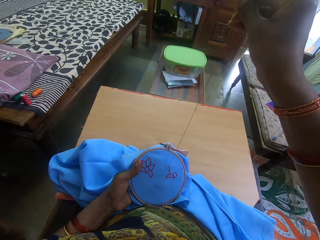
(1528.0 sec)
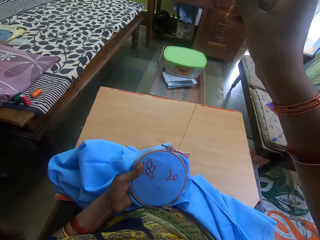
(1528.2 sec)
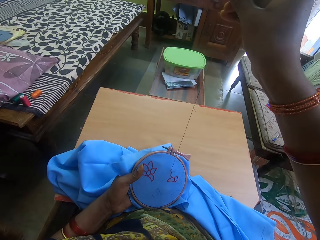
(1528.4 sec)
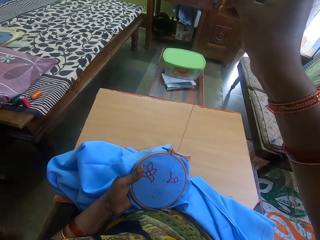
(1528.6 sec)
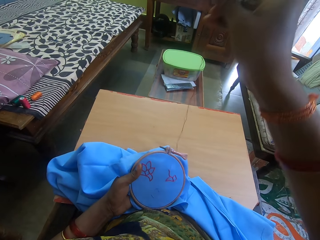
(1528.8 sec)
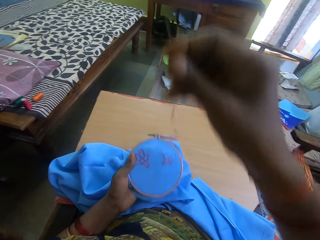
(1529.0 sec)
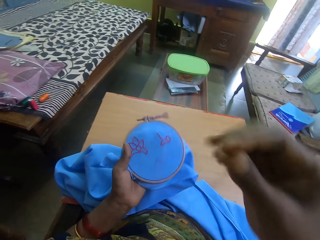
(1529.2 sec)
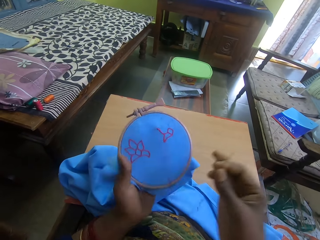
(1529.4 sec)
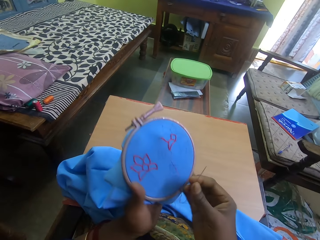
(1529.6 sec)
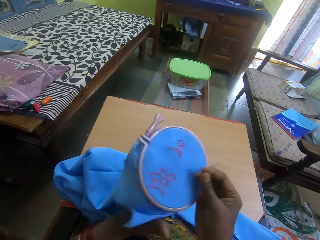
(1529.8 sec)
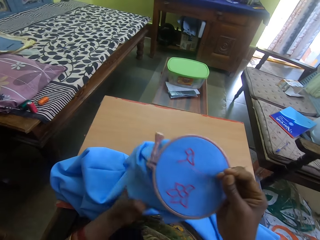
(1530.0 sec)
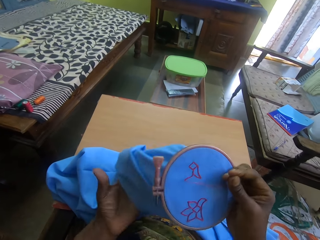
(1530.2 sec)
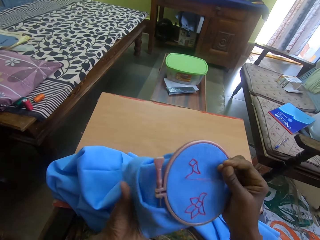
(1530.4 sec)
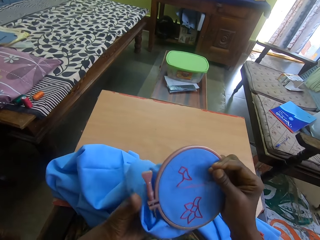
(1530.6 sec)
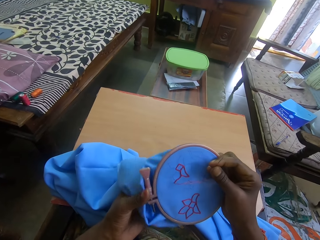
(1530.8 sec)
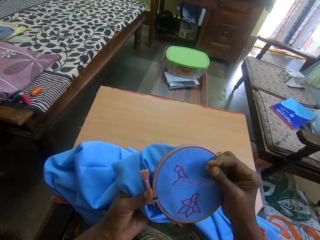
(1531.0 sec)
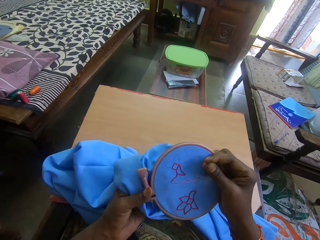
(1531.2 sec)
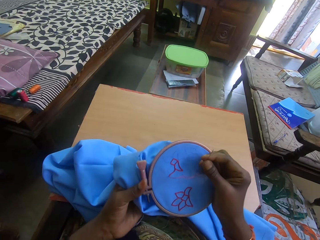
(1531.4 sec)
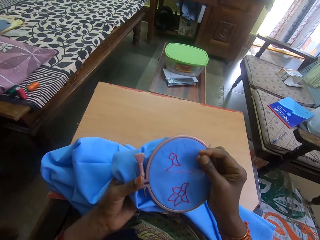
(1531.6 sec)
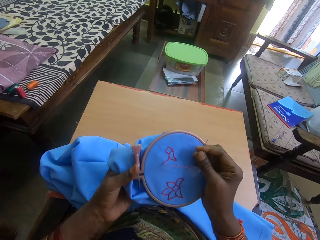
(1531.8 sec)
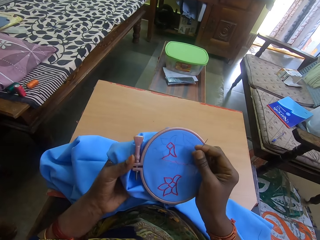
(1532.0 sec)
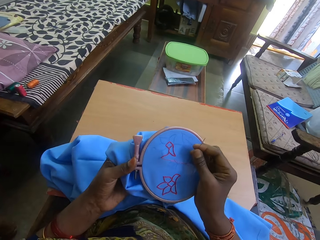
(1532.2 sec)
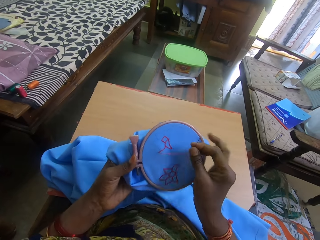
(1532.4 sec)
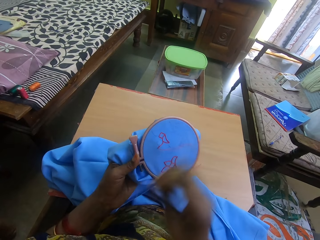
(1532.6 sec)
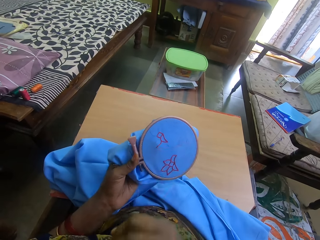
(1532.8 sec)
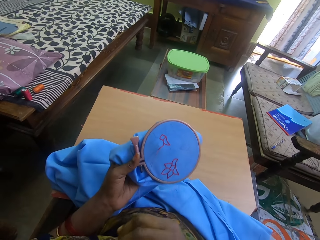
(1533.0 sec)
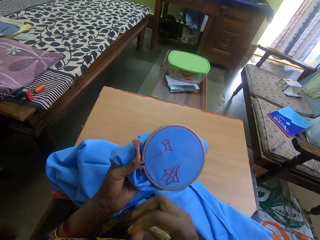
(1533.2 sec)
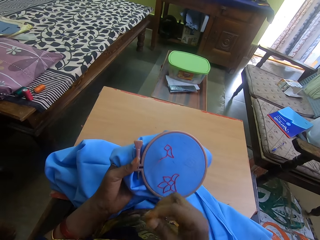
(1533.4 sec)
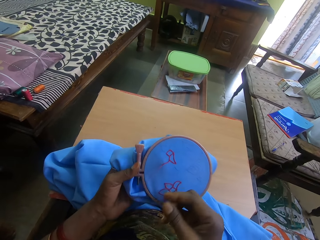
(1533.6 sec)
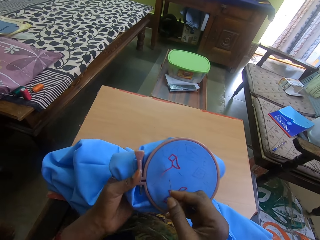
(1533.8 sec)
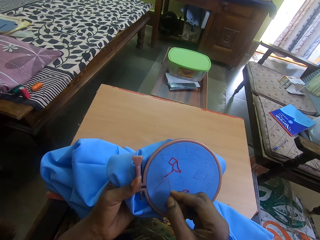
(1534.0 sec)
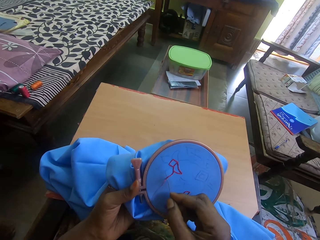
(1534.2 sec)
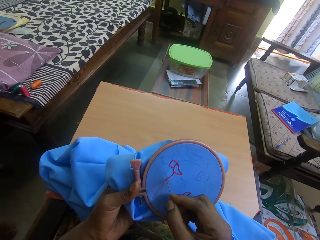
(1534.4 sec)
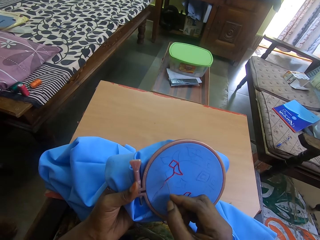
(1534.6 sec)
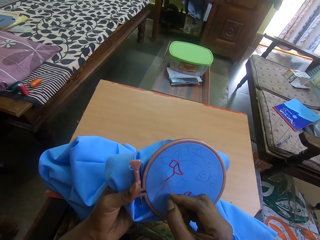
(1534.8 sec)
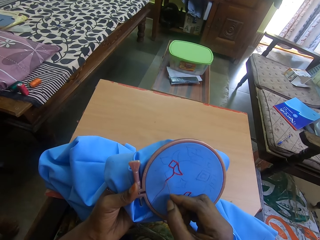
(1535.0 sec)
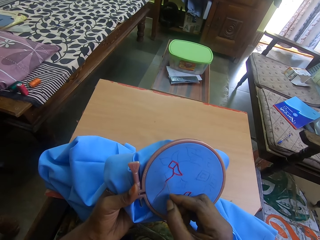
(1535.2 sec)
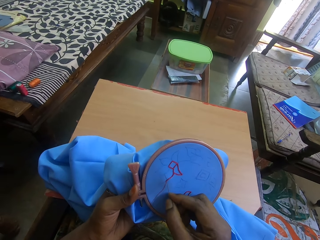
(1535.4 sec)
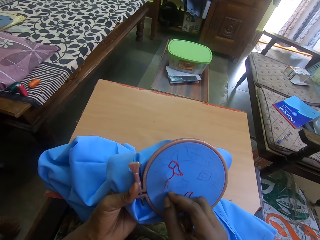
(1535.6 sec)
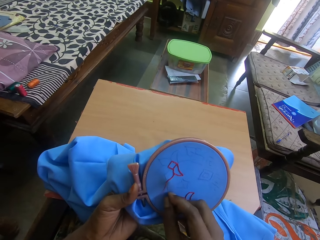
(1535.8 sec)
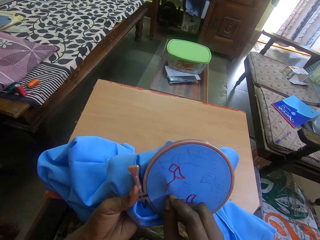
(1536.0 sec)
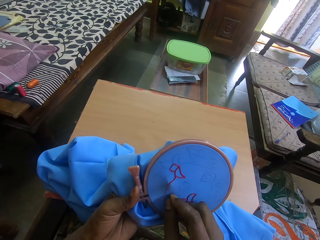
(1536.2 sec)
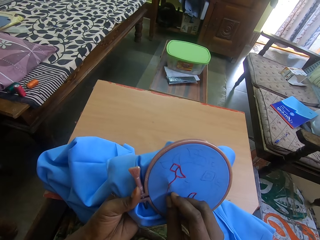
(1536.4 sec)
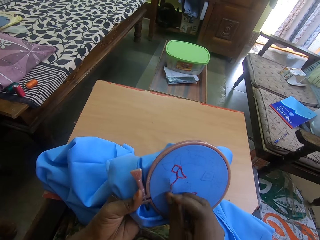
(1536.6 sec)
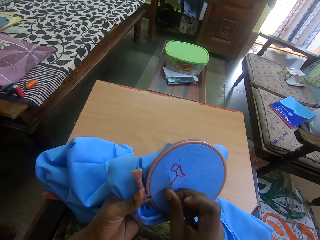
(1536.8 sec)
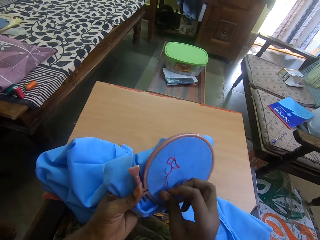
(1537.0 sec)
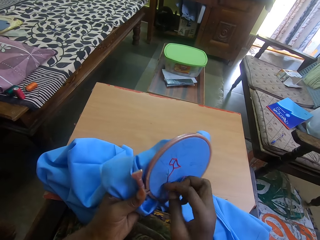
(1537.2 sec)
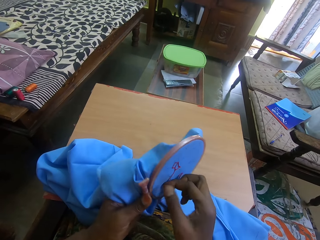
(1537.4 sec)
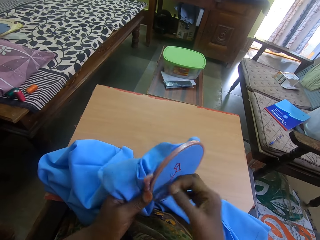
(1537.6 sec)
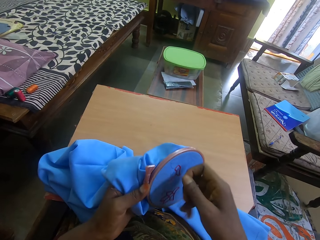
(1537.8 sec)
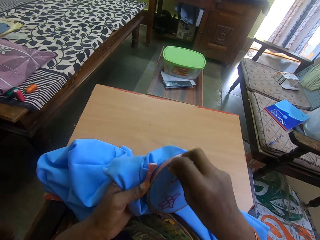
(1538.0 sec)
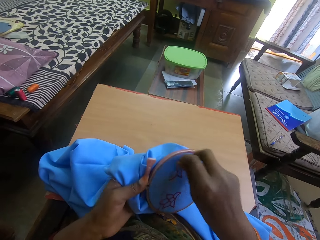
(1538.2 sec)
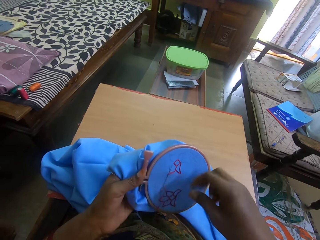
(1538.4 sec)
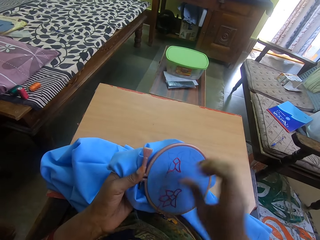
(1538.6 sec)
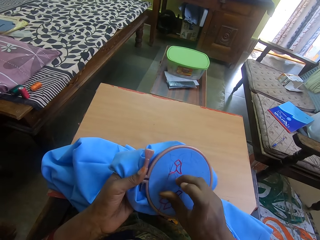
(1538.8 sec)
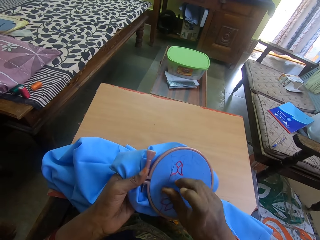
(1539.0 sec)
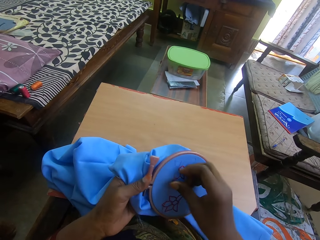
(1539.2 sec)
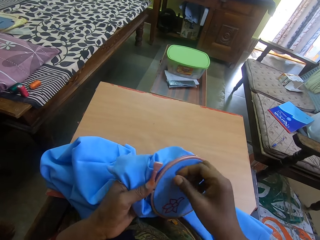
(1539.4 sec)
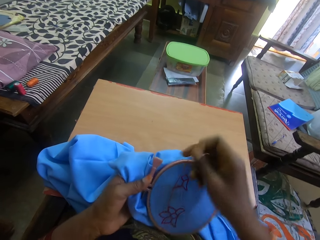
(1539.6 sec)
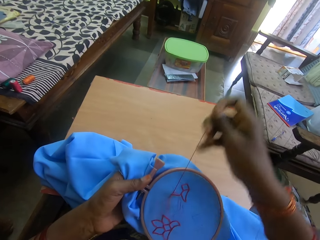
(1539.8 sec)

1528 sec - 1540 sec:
The camera wearer moves the fabric. They turn the fabric. They moved the hands. They embroider the fabric. They knit the fabric.

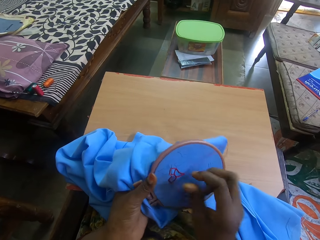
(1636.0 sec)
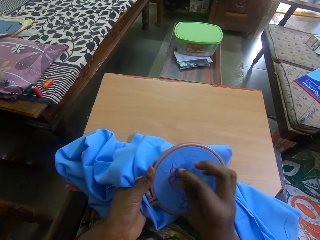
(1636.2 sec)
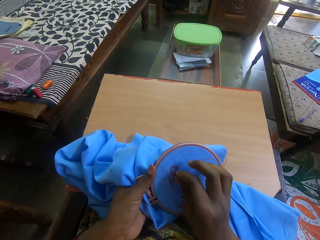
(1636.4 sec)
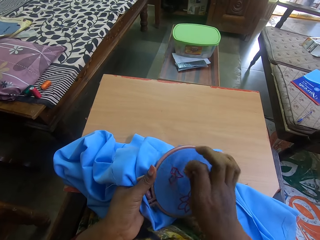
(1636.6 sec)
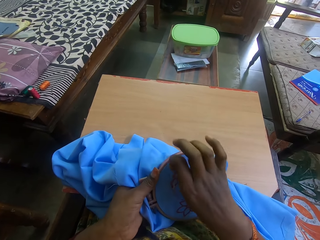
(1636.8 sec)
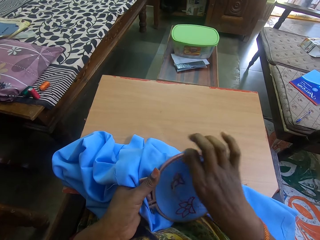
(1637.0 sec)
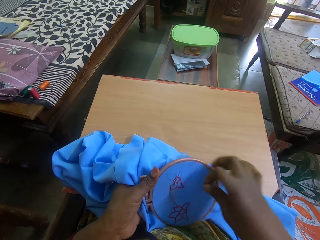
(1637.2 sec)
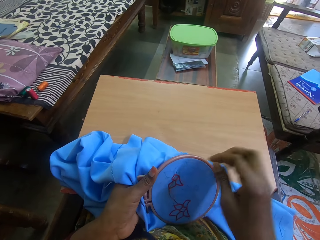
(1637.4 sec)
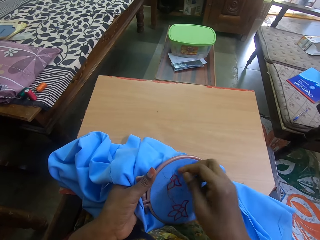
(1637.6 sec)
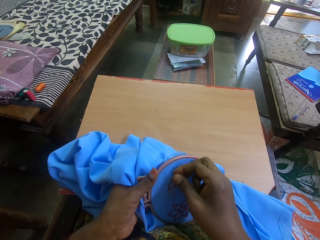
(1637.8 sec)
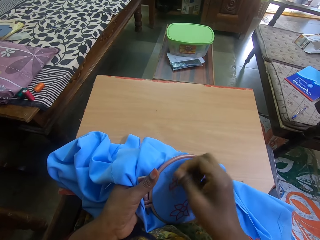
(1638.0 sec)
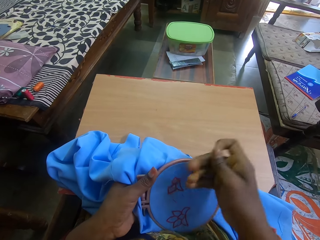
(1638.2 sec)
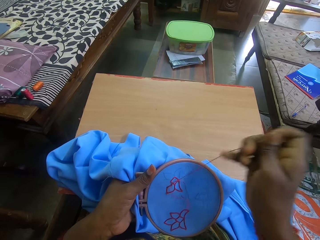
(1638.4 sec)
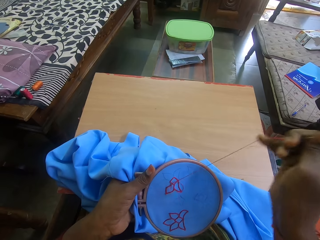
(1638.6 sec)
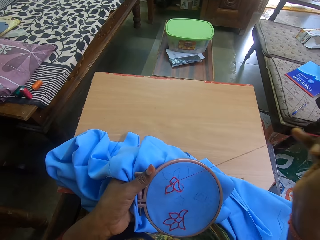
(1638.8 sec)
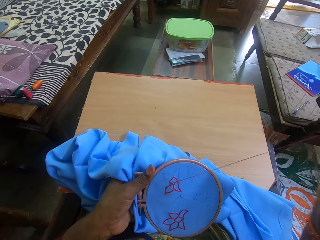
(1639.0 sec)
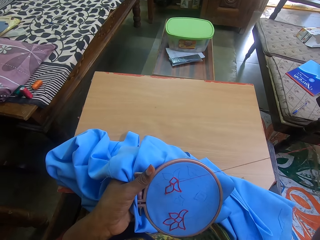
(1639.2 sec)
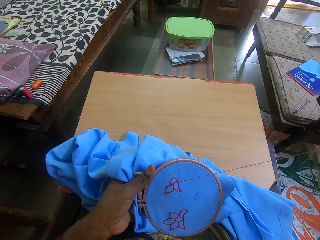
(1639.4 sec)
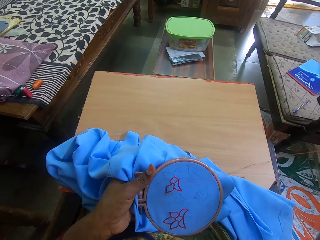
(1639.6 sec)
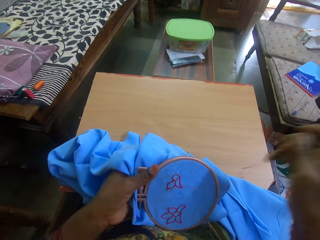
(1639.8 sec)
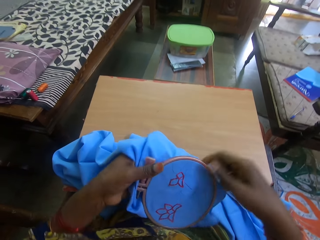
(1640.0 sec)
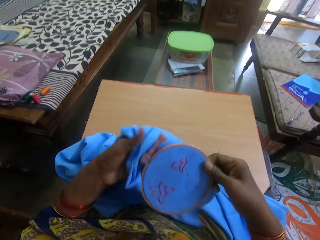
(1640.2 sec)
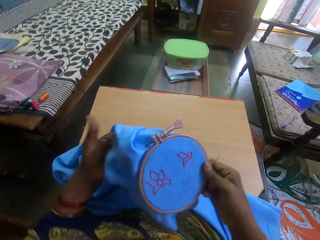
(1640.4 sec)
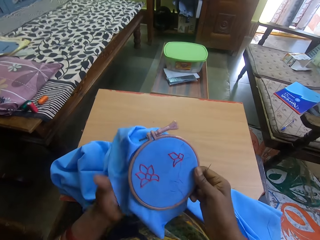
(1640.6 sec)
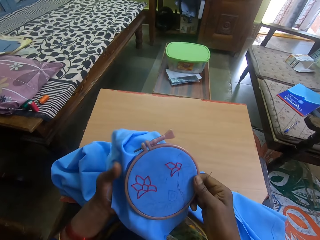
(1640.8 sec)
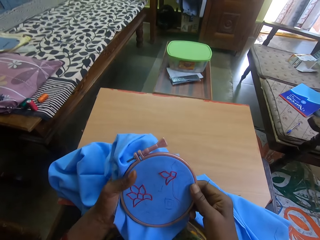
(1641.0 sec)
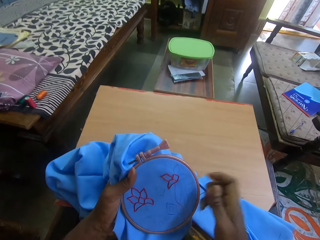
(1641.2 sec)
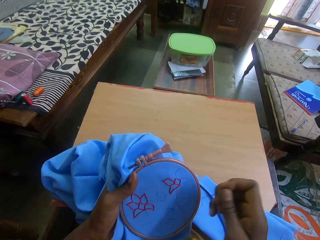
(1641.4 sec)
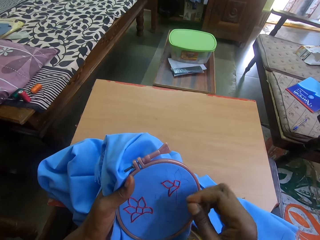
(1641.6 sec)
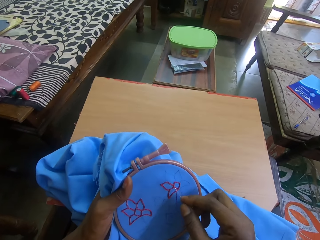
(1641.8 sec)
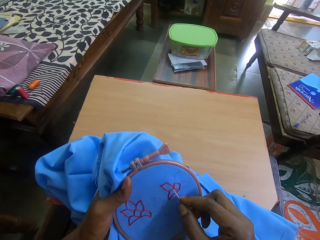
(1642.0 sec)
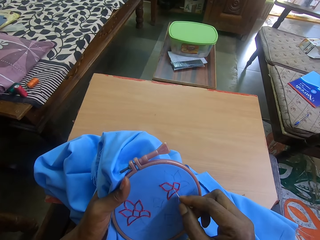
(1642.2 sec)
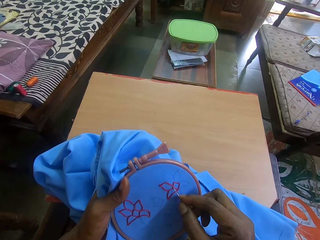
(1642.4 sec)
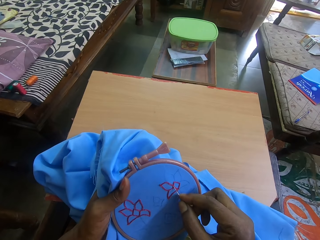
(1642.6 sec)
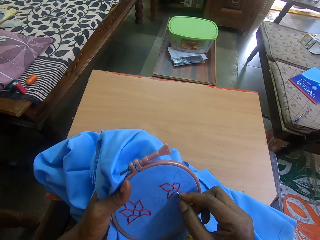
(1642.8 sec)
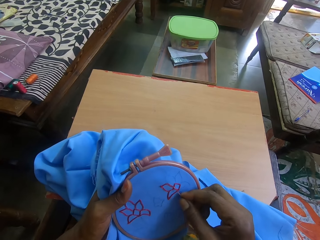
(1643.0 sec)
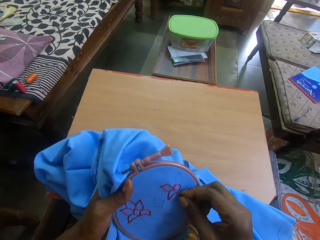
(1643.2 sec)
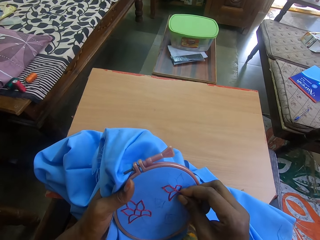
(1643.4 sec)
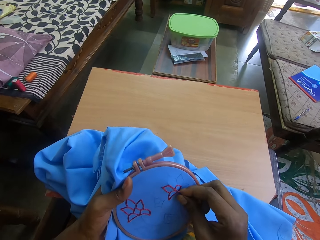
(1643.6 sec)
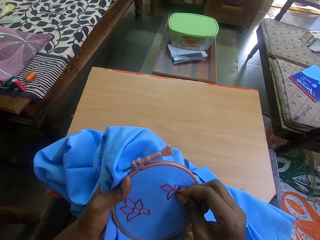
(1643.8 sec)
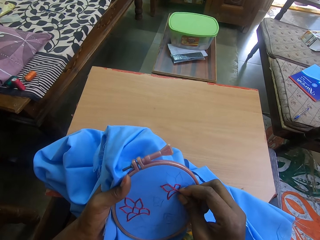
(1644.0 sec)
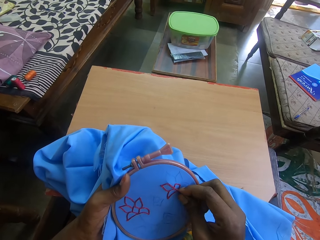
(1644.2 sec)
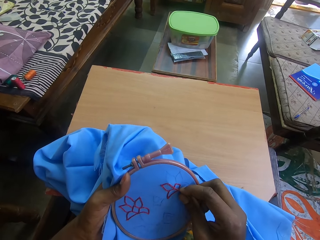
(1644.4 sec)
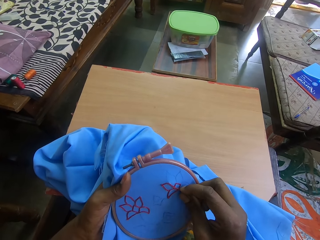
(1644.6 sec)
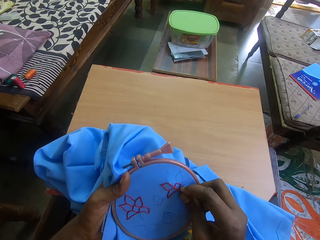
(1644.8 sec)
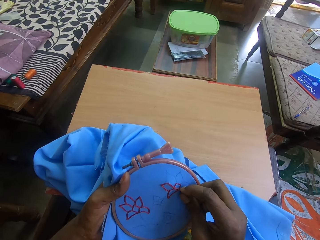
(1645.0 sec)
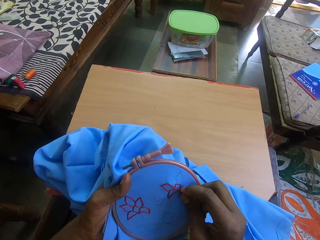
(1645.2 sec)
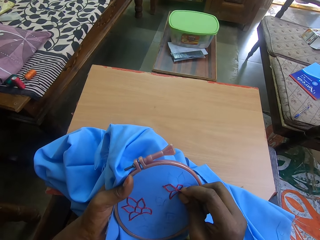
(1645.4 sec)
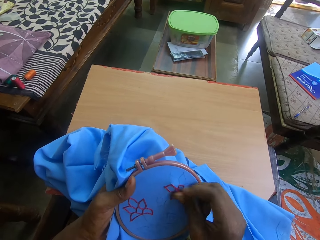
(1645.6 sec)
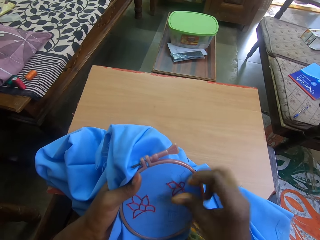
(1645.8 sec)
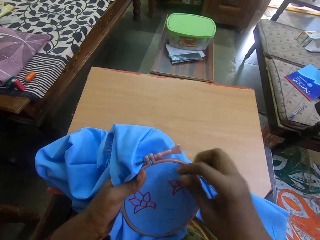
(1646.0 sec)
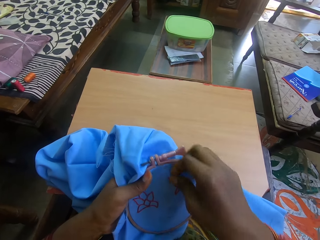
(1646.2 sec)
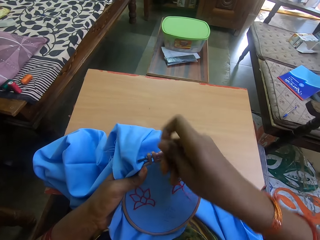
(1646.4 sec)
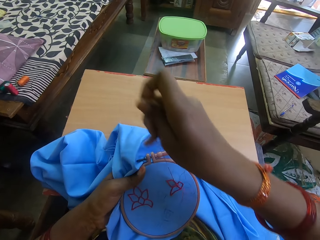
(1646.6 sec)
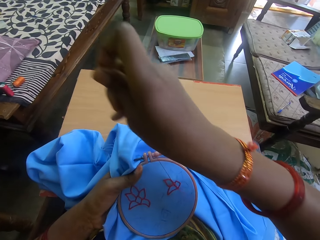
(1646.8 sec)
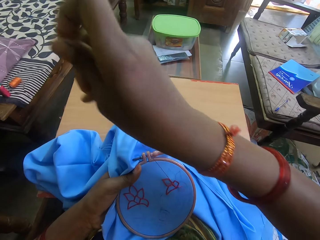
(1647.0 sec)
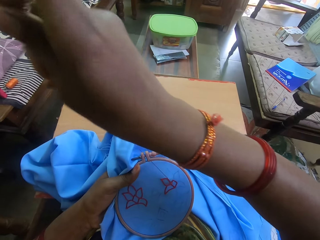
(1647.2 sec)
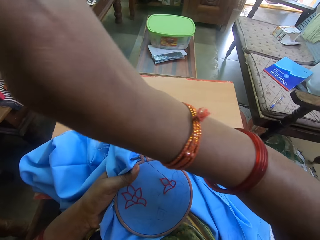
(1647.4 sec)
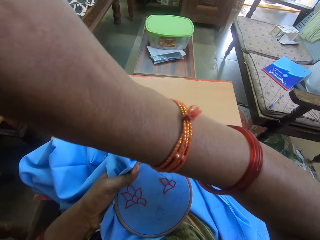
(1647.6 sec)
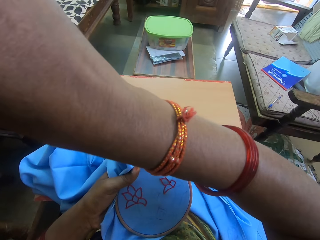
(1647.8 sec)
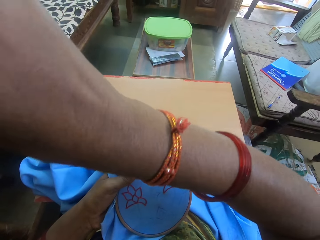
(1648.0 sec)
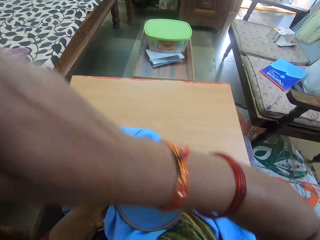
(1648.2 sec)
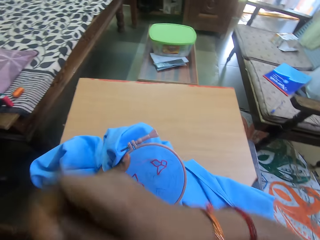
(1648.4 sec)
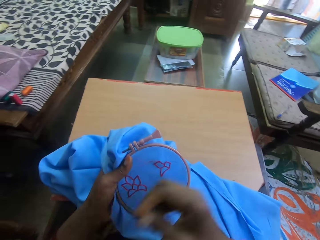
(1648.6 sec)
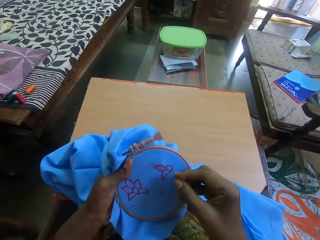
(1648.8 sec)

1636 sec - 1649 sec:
The camera wearer touches the thread. They touch the needle. They put the needle in the fabric. They raise a hand up.
